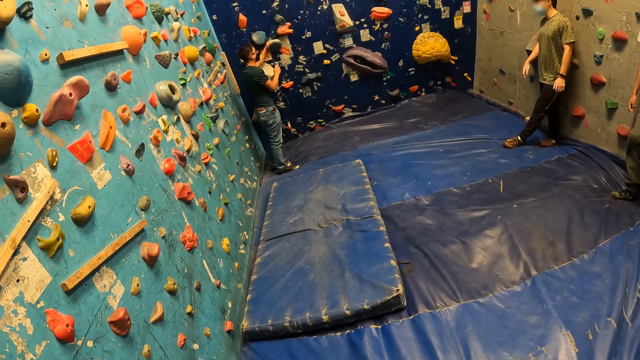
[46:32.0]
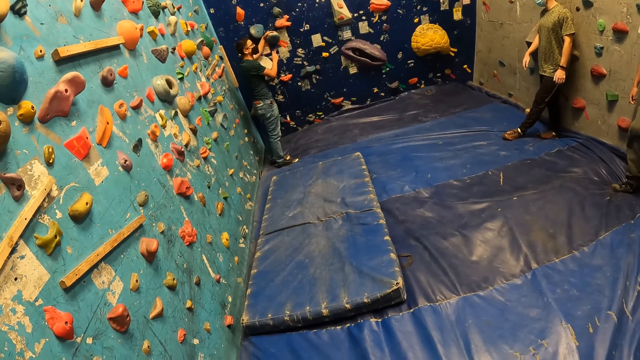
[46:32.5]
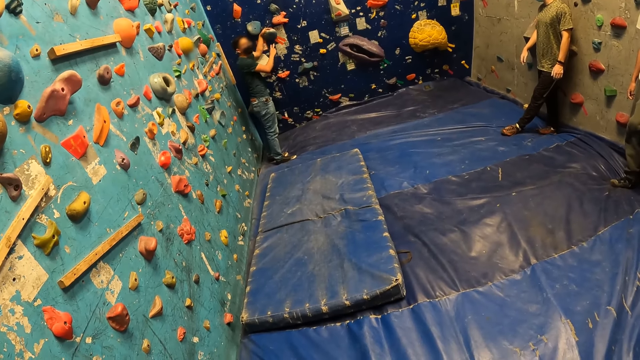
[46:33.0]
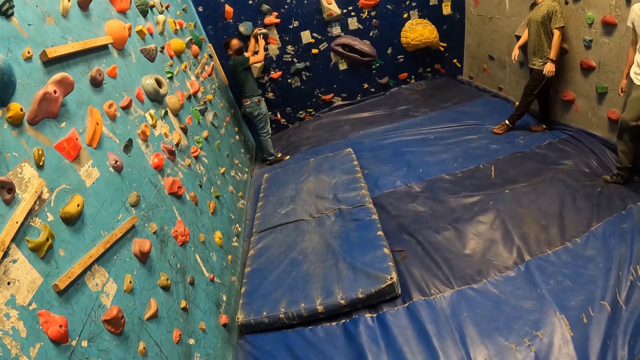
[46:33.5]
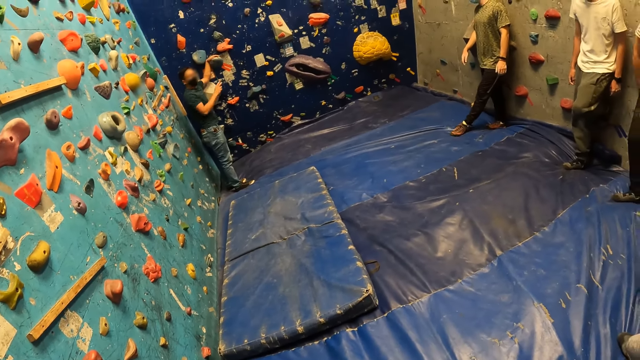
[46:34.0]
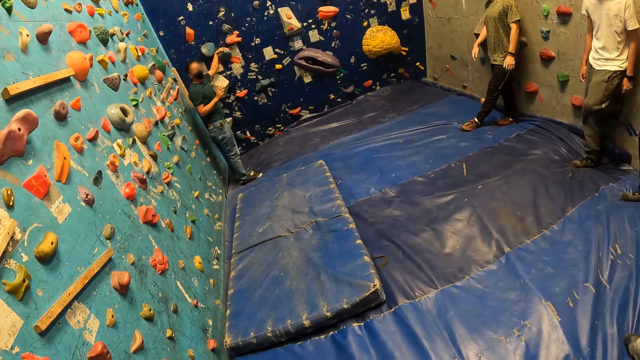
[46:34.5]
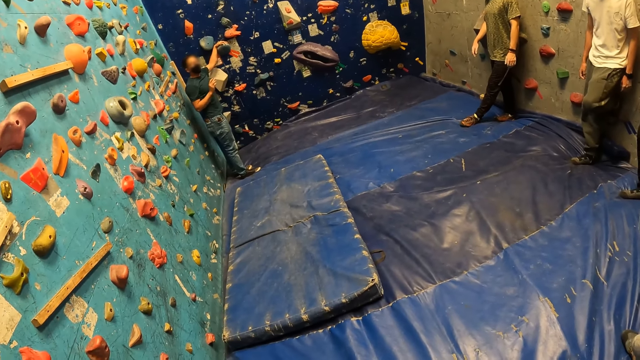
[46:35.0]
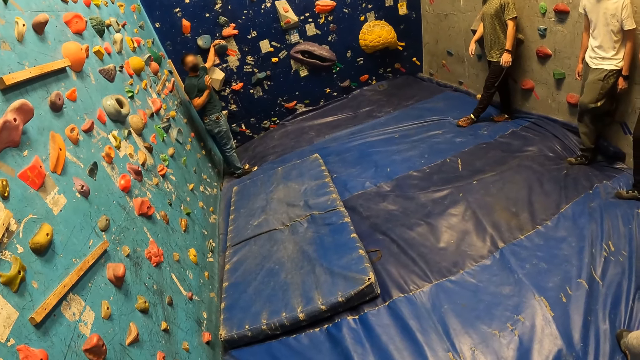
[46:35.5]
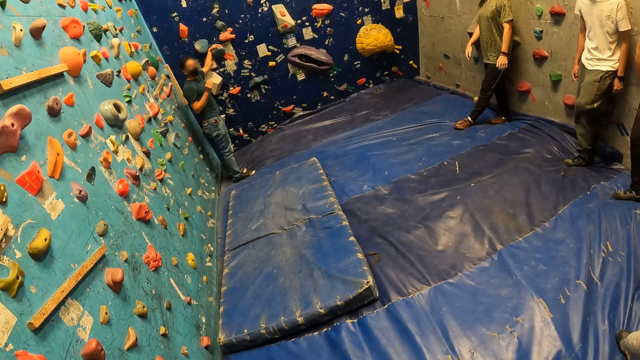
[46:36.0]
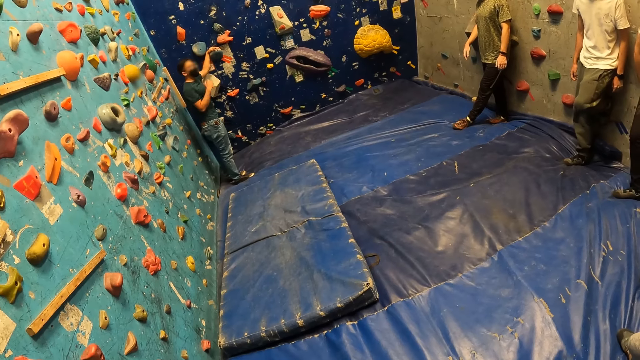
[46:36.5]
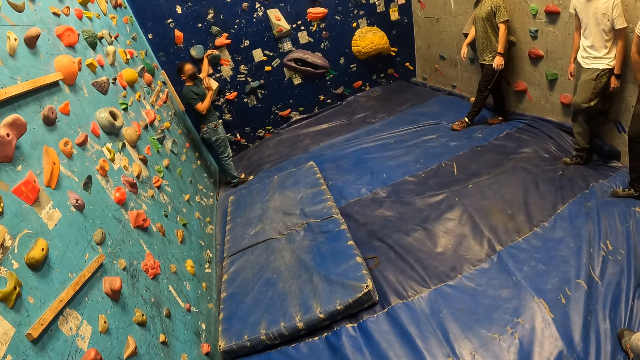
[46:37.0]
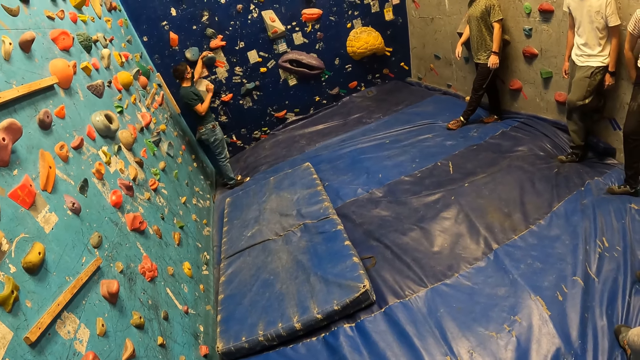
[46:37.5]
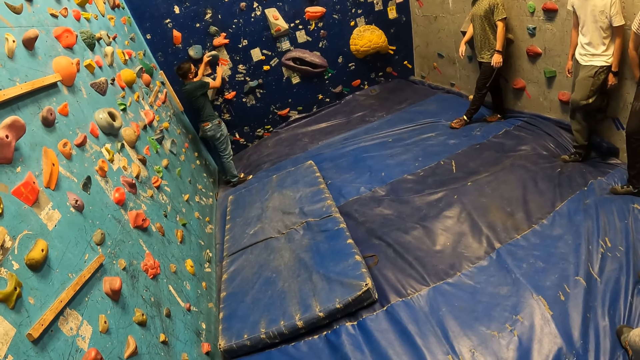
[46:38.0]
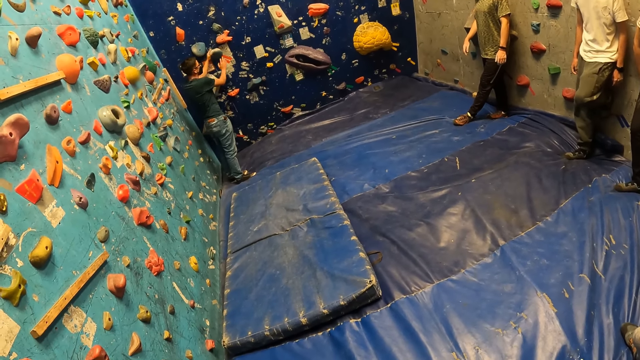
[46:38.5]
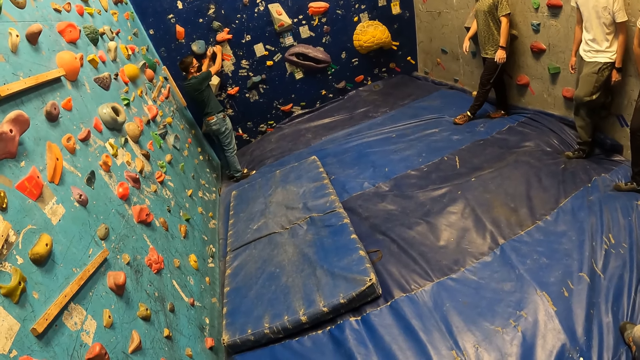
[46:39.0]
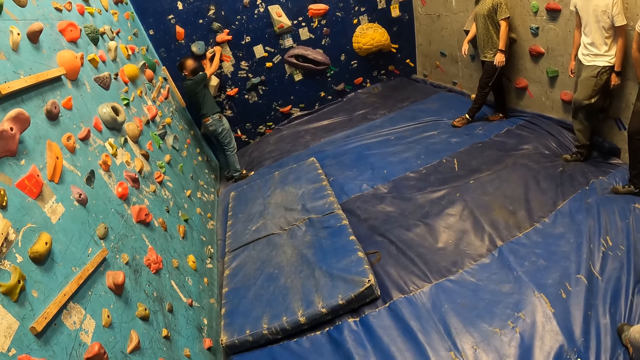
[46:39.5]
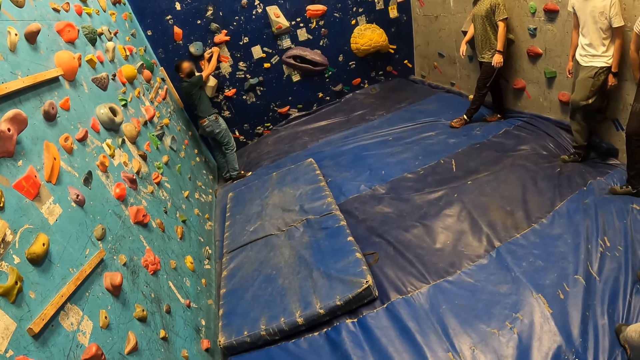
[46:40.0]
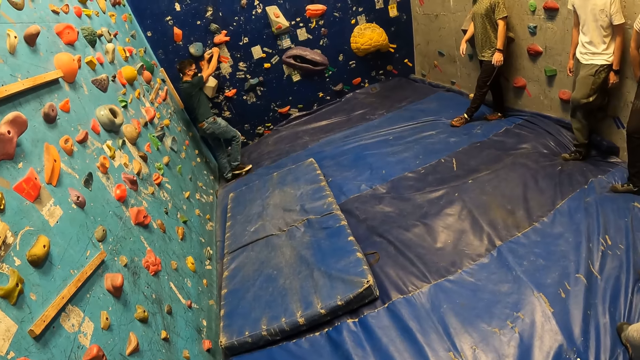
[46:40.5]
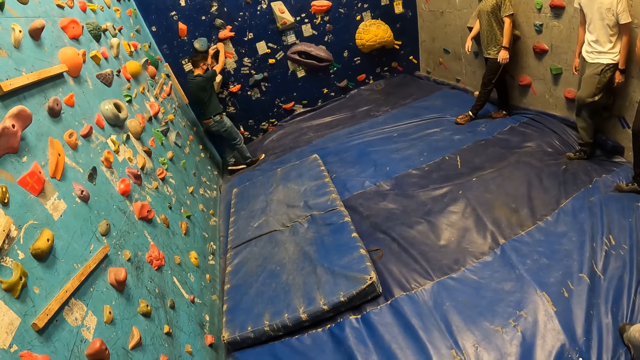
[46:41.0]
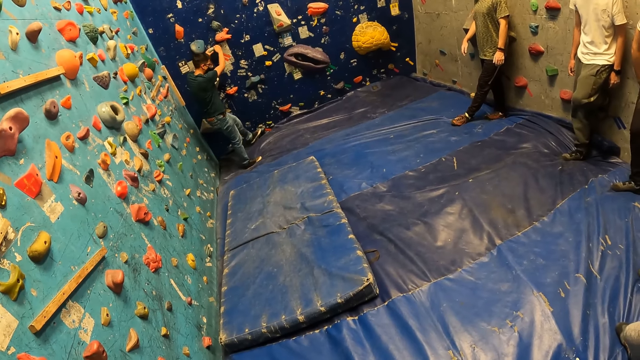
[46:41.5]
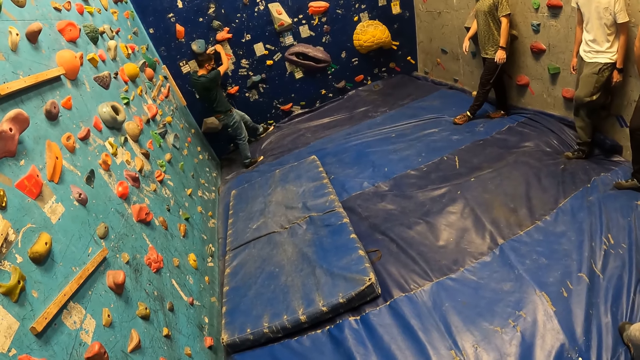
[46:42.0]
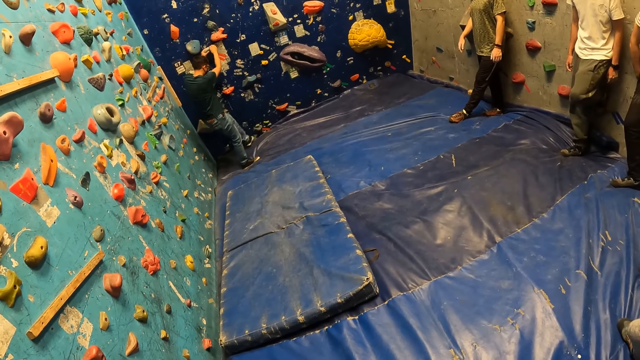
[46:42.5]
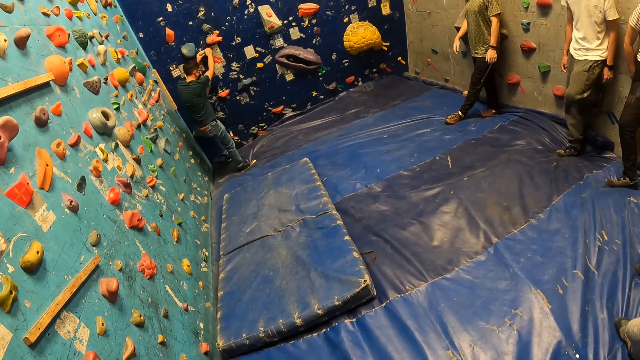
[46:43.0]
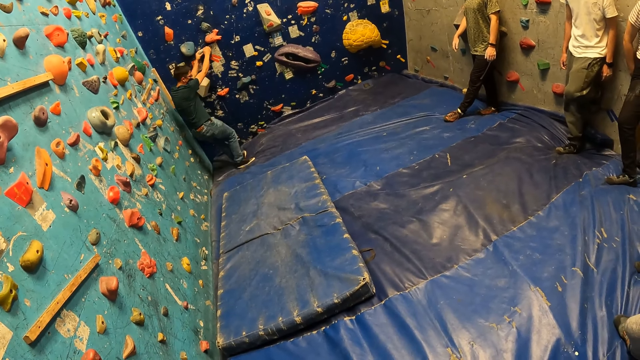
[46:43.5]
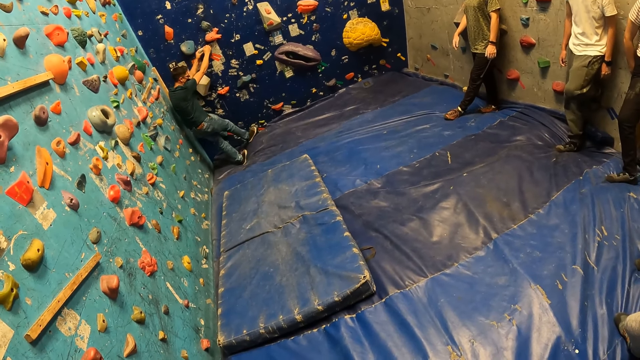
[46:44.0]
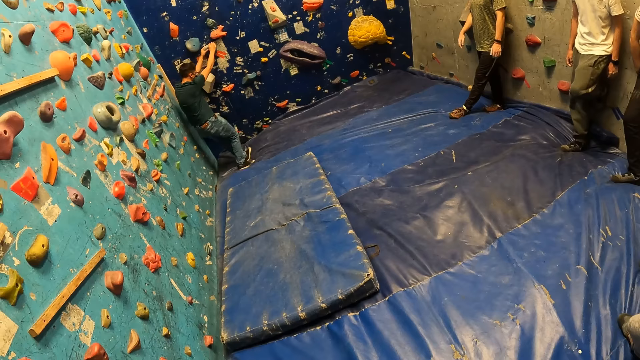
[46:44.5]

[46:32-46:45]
The man places his hands on the grip on the wall in the bouldering room. He interacts with the group of people in the bouldering room. The man holds the wall hold with both hands.

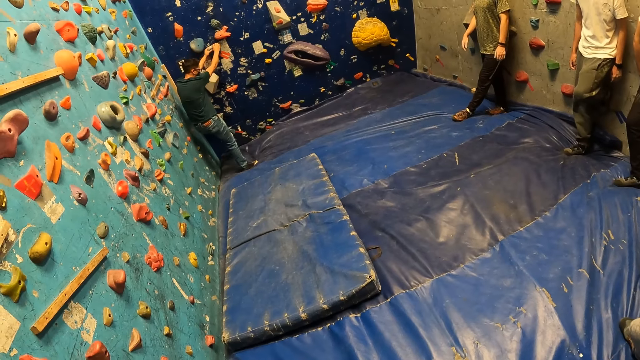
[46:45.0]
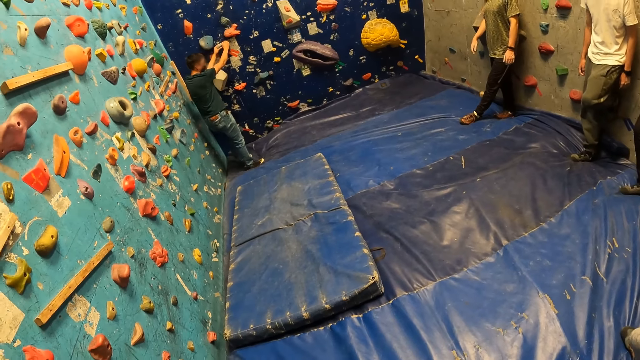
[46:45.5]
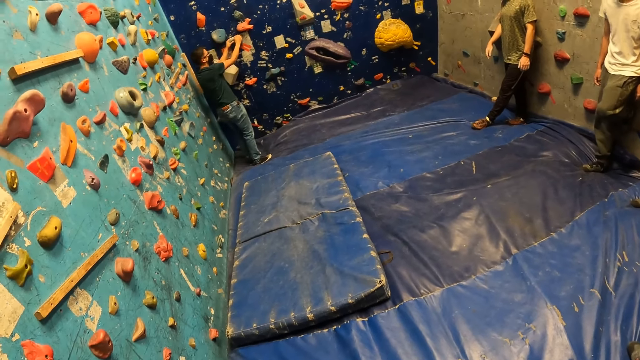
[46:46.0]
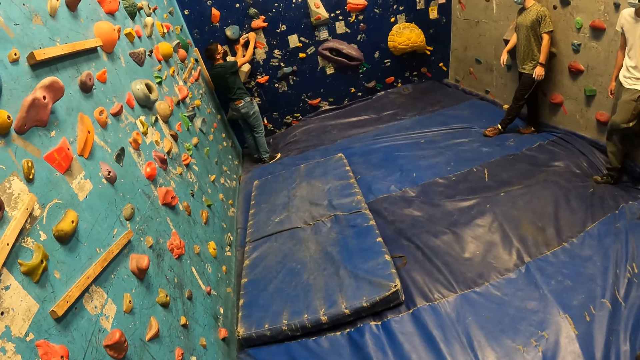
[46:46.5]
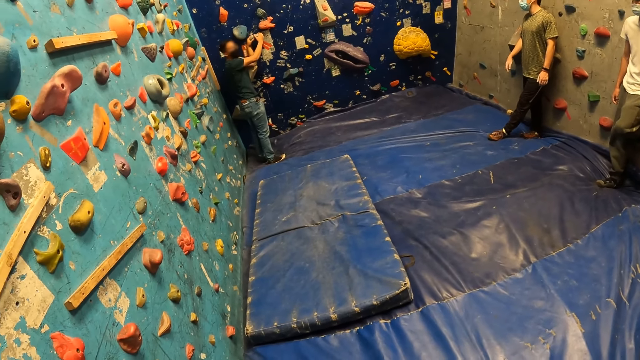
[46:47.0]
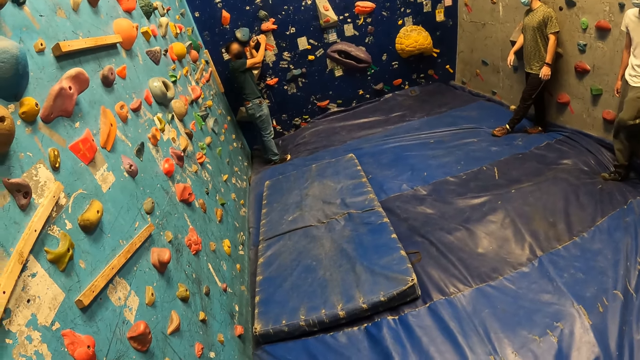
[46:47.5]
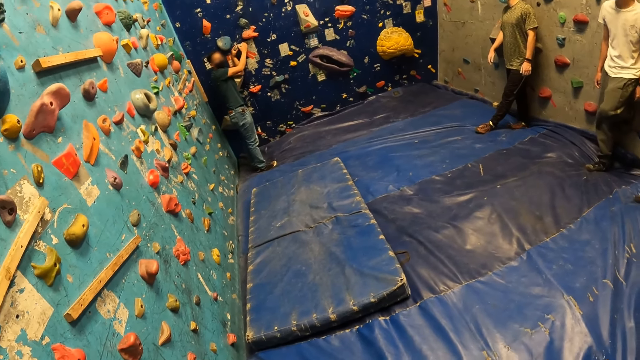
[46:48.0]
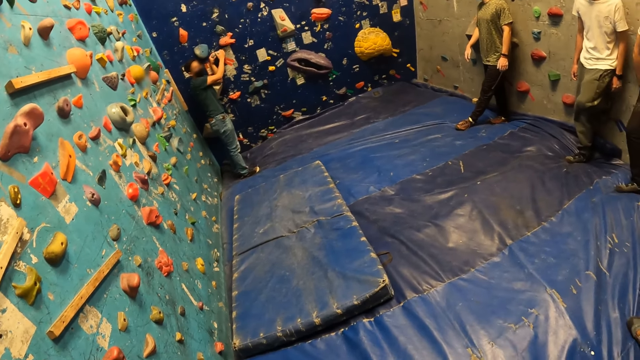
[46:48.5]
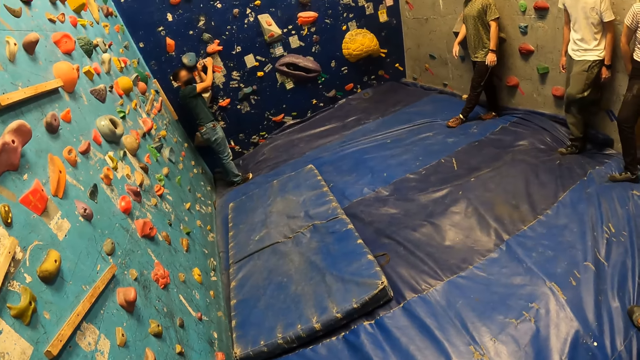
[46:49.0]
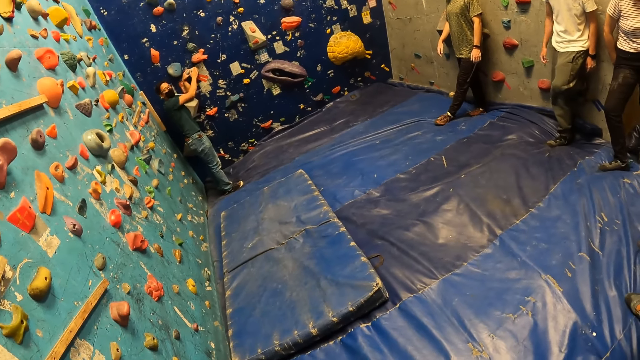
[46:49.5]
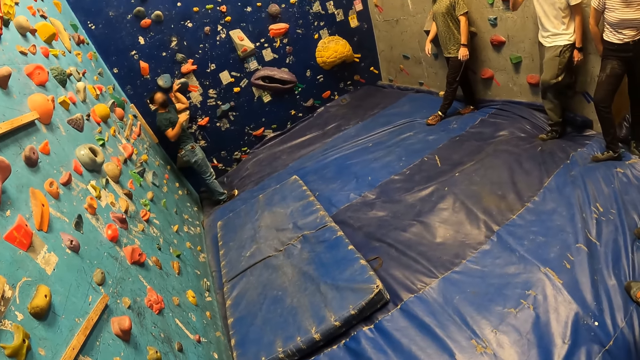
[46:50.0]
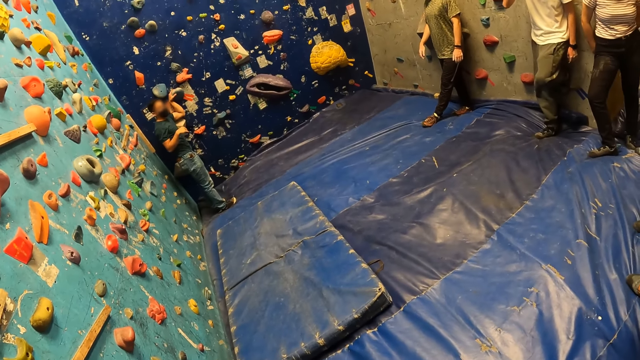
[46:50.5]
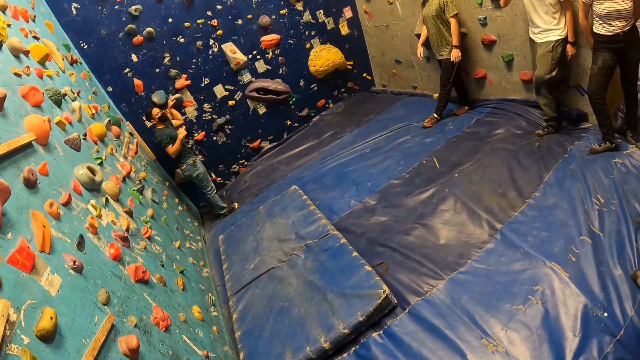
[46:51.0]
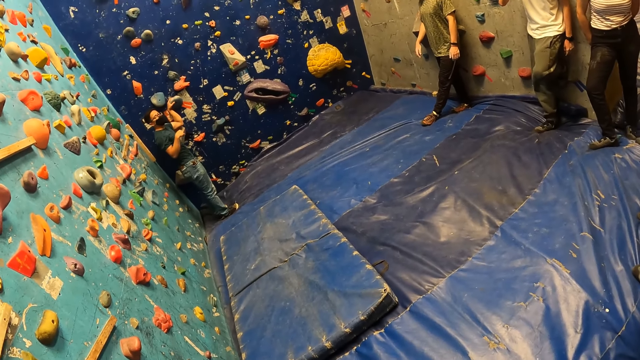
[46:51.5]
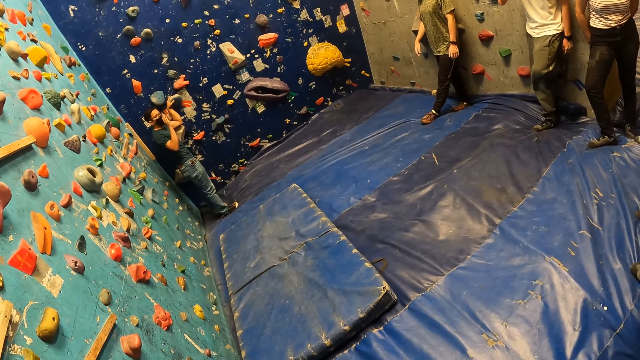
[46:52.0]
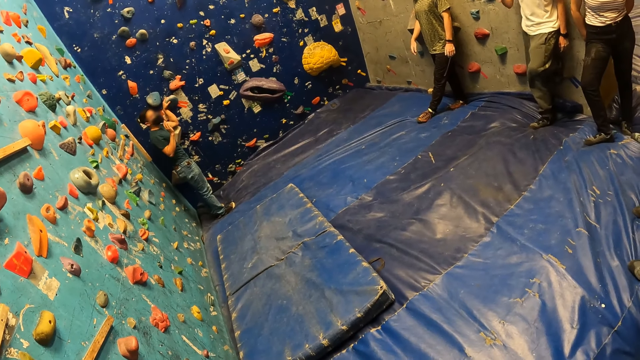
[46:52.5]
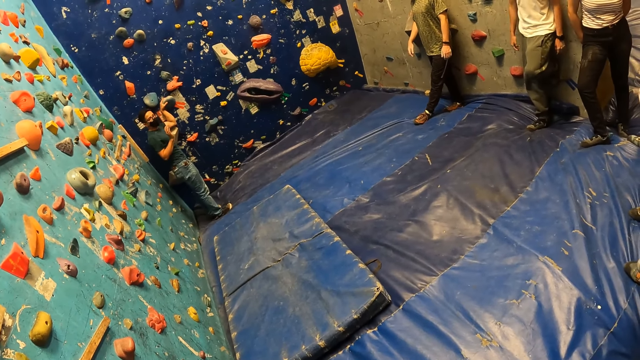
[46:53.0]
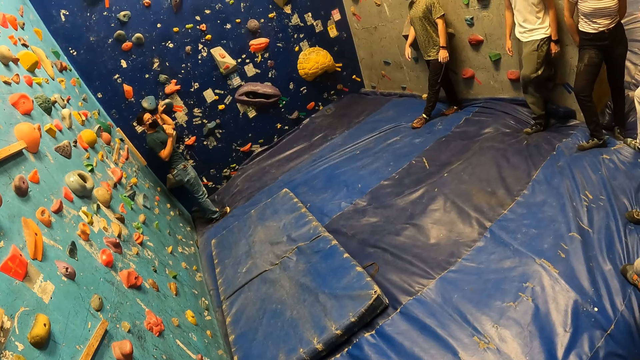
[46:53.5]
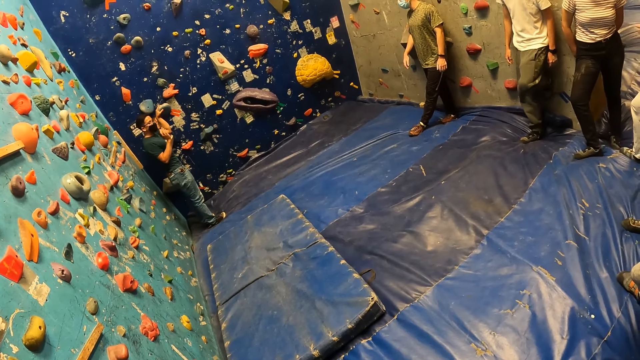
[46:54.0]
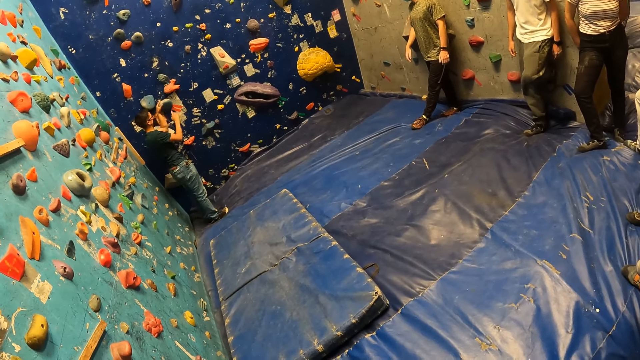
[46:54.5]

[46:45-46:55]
The man removes his right hand from the grip on the wall in the bouldering room. He interacts with the group of people in the bouldering room.
